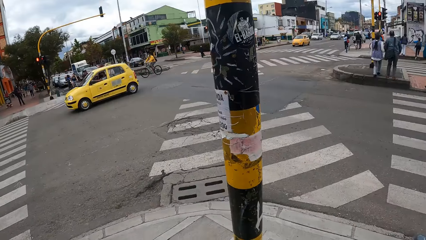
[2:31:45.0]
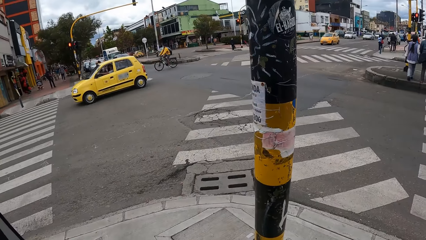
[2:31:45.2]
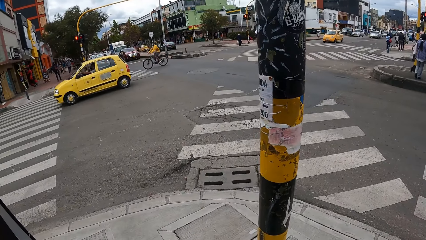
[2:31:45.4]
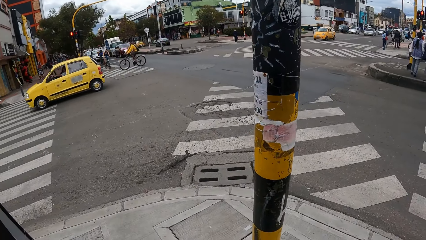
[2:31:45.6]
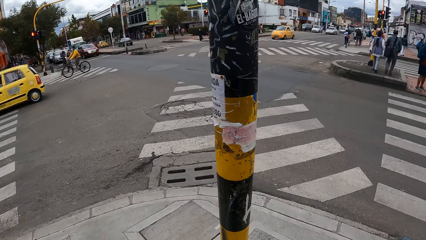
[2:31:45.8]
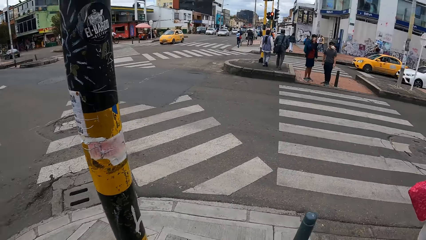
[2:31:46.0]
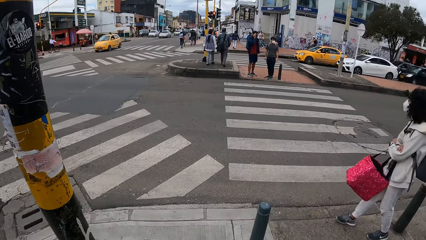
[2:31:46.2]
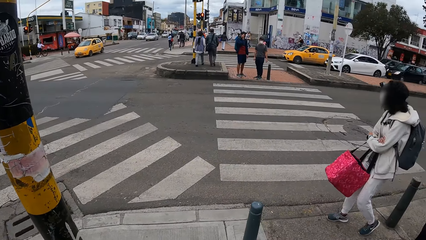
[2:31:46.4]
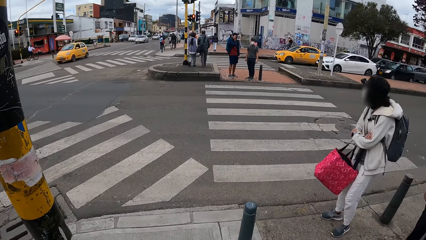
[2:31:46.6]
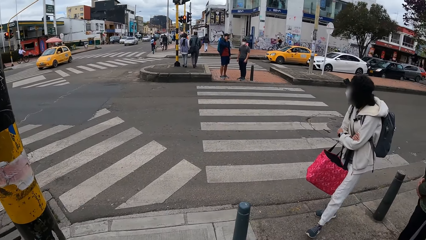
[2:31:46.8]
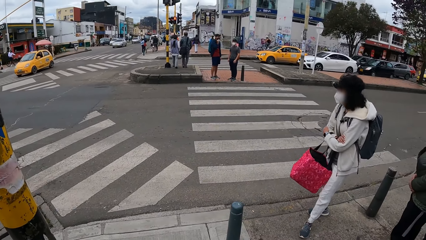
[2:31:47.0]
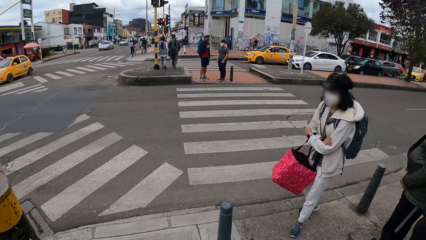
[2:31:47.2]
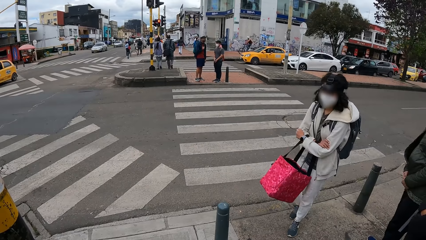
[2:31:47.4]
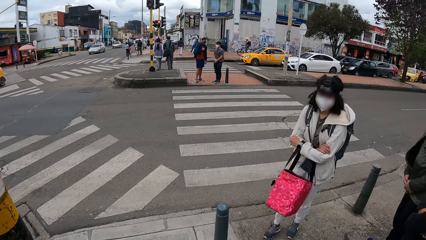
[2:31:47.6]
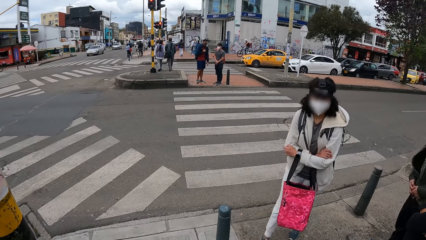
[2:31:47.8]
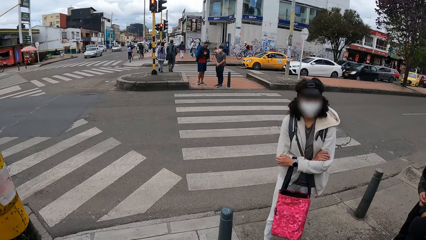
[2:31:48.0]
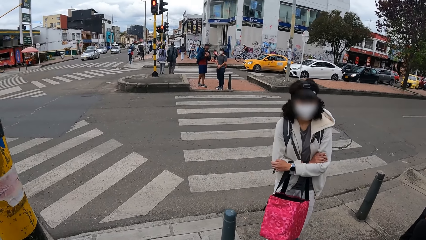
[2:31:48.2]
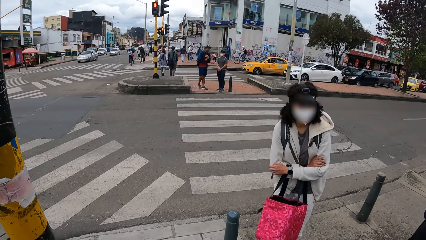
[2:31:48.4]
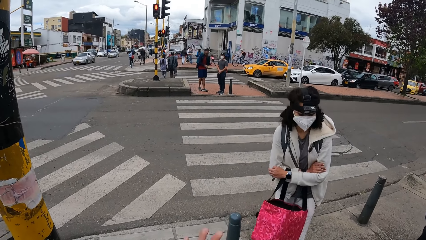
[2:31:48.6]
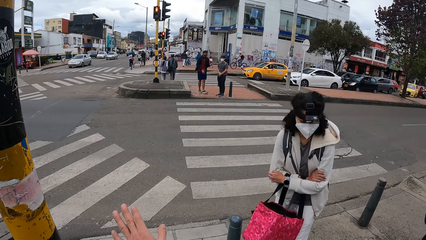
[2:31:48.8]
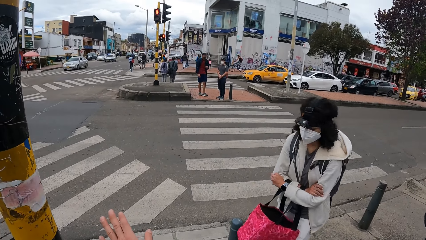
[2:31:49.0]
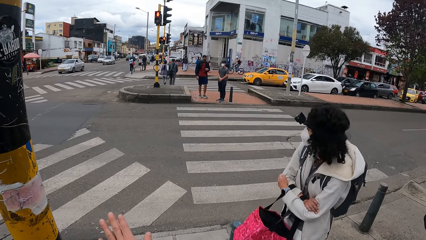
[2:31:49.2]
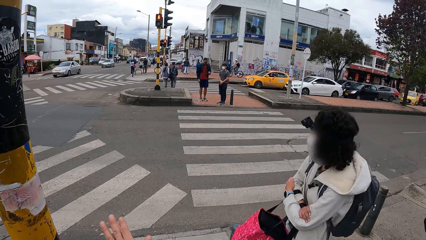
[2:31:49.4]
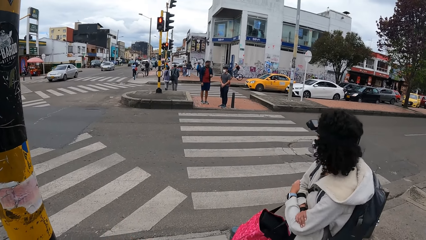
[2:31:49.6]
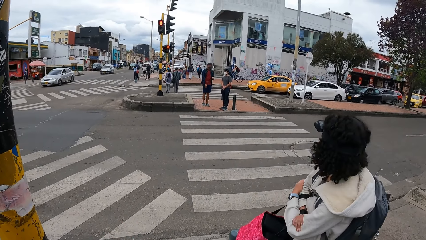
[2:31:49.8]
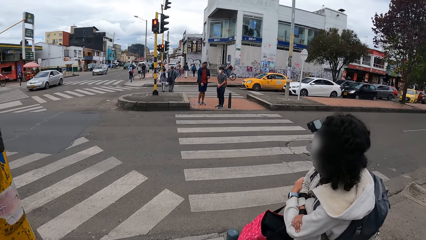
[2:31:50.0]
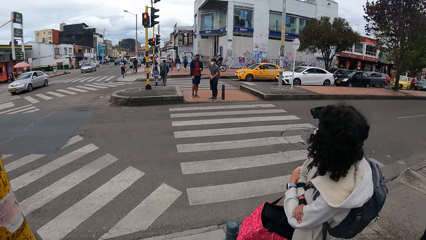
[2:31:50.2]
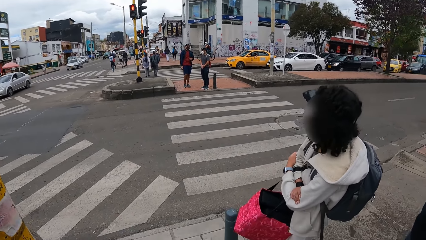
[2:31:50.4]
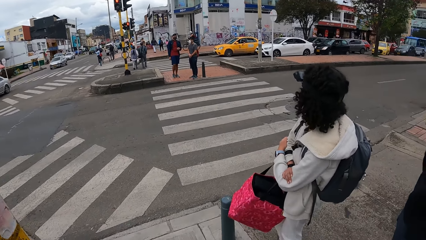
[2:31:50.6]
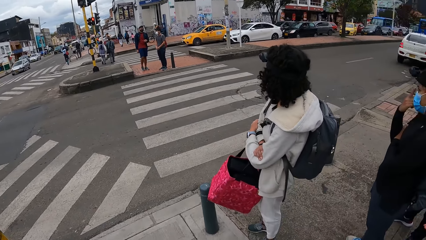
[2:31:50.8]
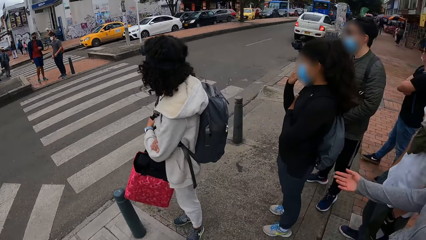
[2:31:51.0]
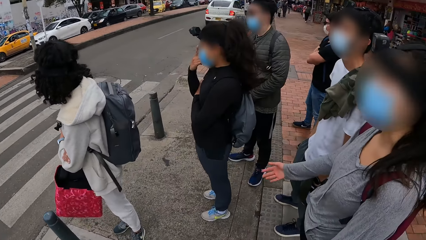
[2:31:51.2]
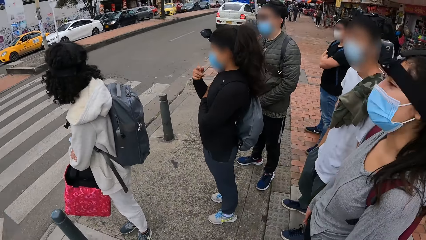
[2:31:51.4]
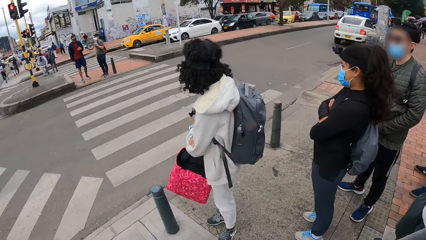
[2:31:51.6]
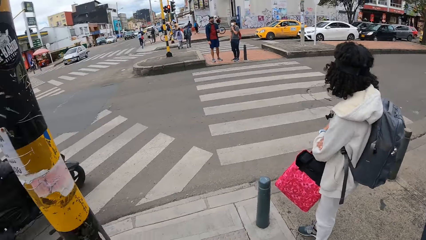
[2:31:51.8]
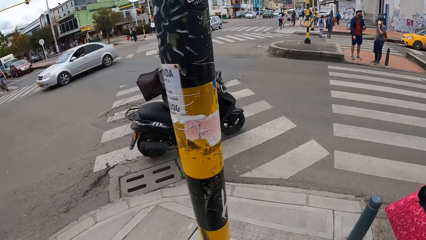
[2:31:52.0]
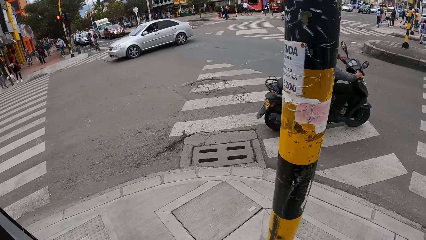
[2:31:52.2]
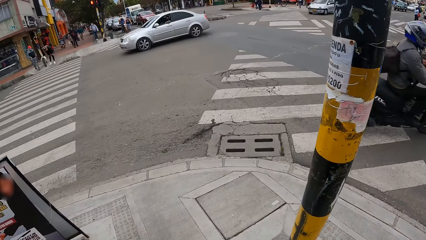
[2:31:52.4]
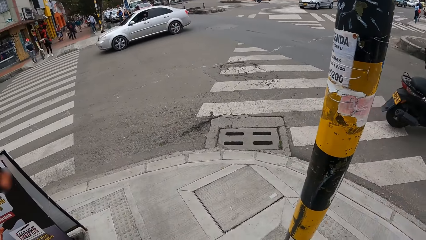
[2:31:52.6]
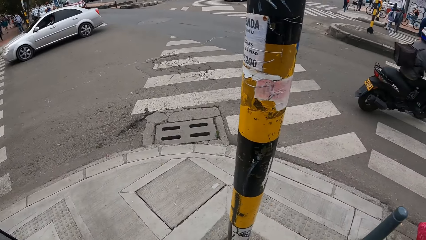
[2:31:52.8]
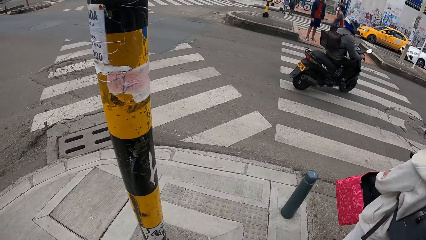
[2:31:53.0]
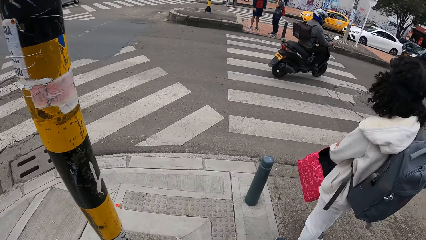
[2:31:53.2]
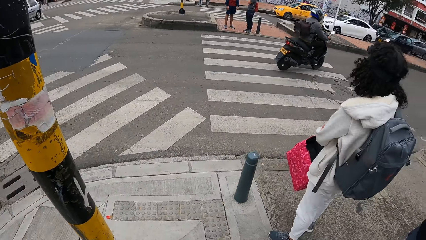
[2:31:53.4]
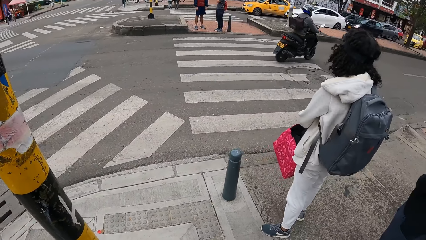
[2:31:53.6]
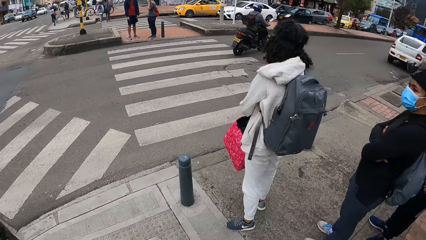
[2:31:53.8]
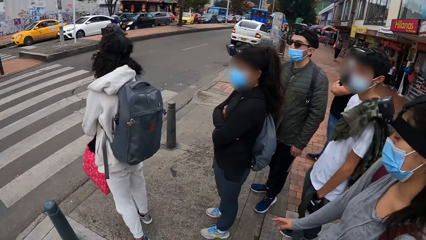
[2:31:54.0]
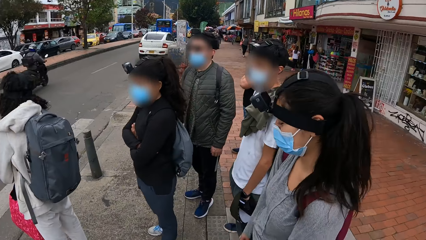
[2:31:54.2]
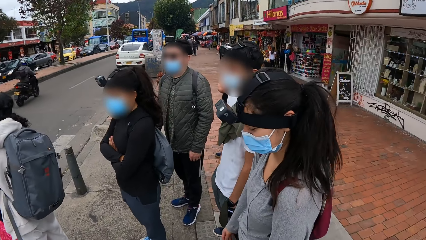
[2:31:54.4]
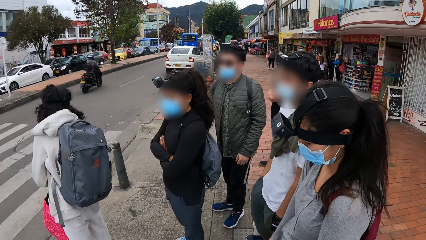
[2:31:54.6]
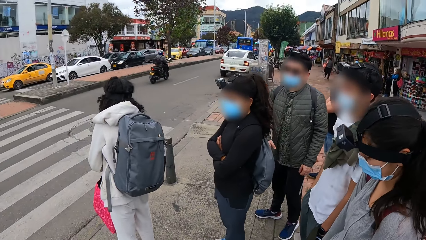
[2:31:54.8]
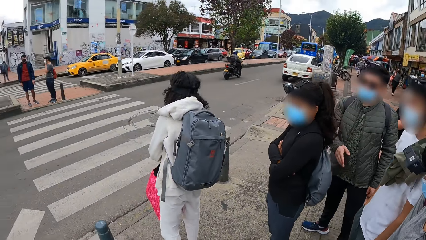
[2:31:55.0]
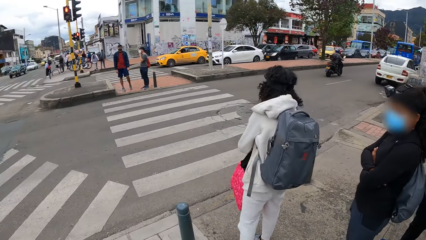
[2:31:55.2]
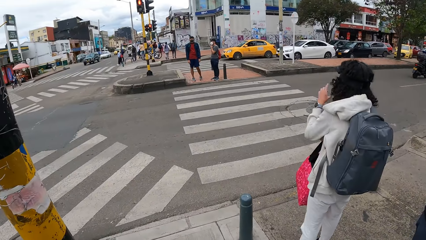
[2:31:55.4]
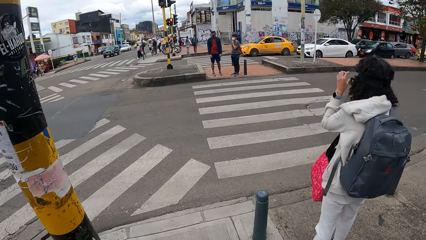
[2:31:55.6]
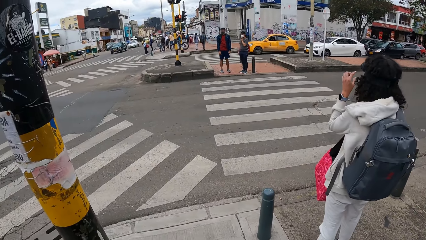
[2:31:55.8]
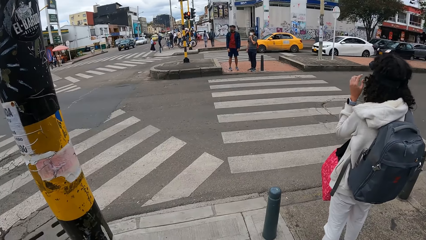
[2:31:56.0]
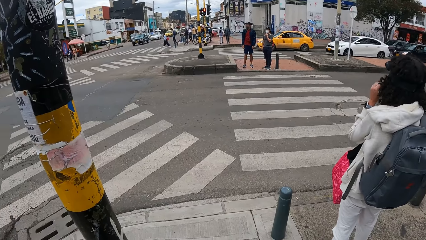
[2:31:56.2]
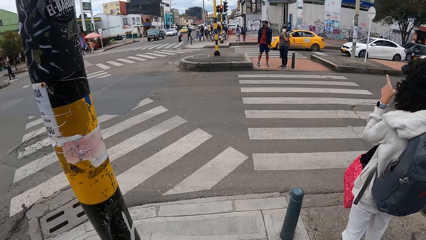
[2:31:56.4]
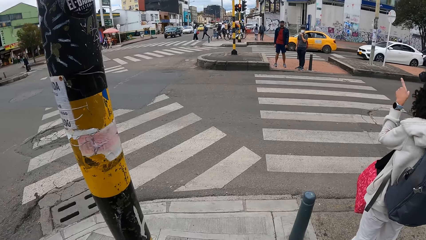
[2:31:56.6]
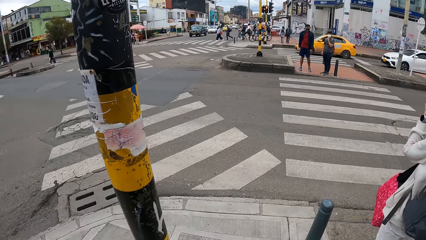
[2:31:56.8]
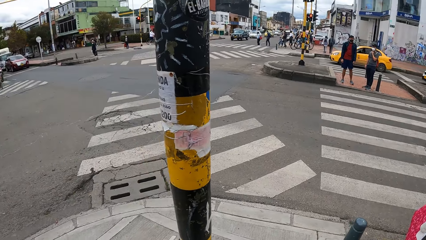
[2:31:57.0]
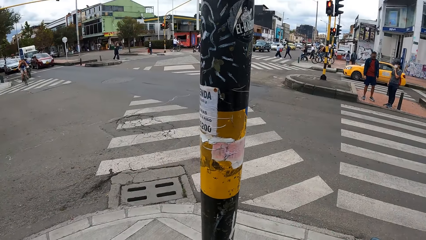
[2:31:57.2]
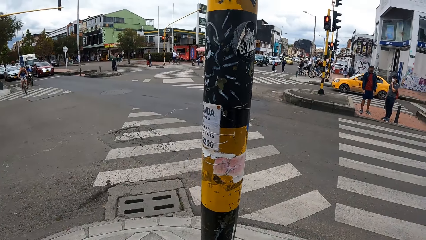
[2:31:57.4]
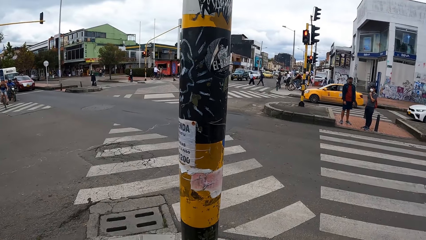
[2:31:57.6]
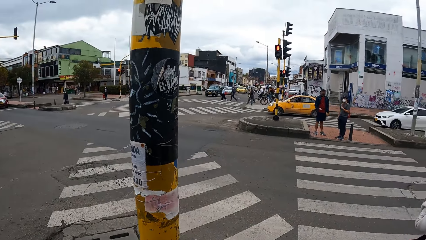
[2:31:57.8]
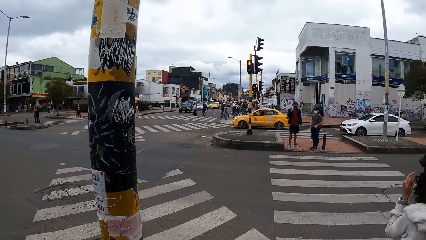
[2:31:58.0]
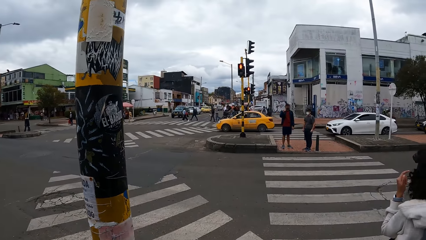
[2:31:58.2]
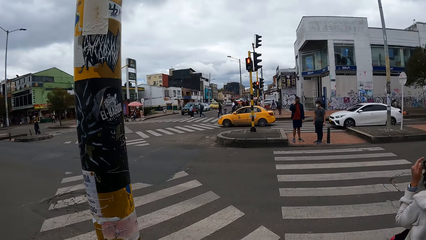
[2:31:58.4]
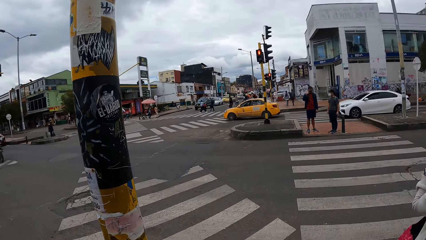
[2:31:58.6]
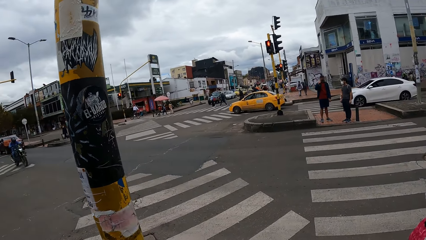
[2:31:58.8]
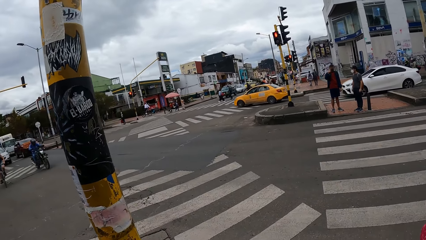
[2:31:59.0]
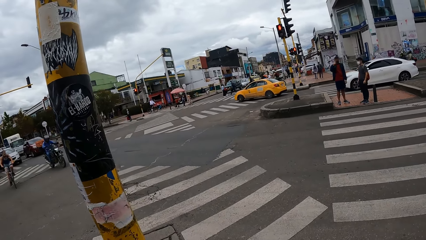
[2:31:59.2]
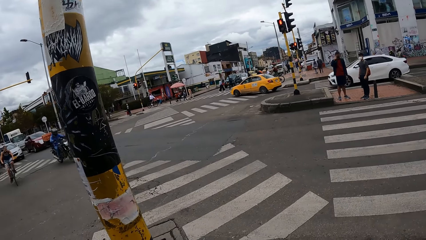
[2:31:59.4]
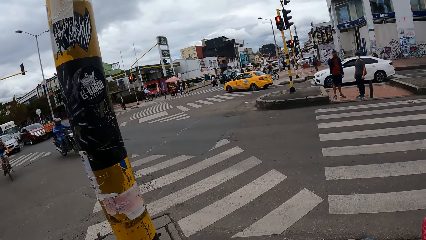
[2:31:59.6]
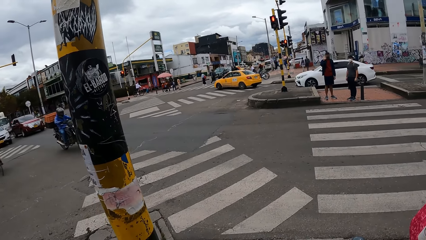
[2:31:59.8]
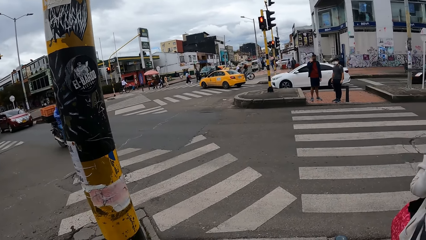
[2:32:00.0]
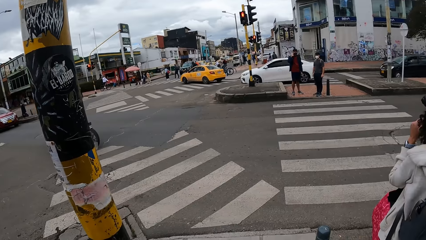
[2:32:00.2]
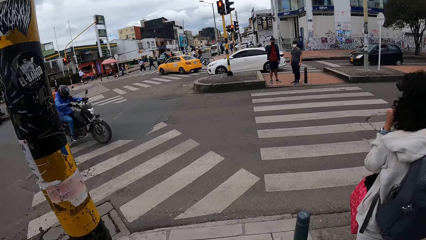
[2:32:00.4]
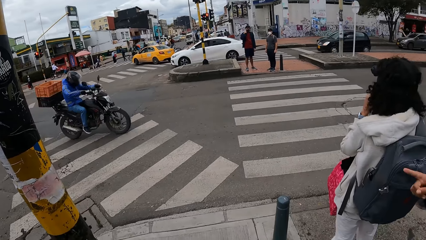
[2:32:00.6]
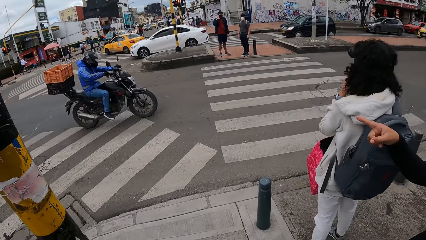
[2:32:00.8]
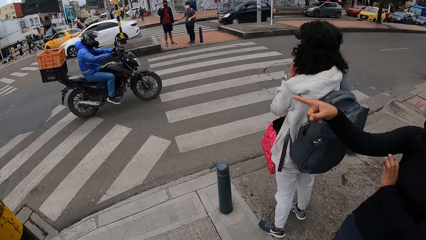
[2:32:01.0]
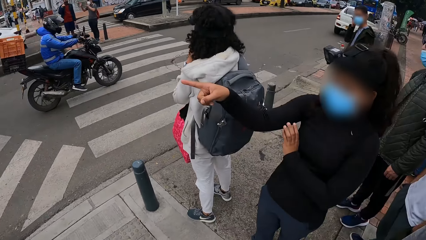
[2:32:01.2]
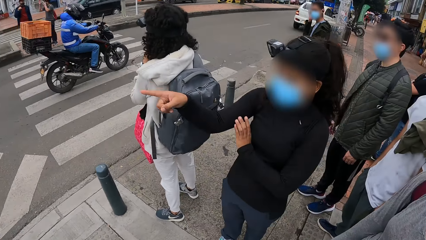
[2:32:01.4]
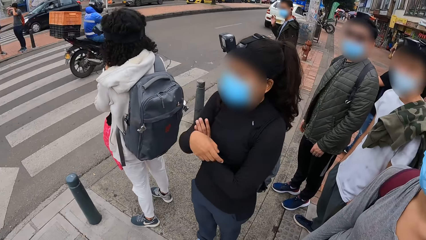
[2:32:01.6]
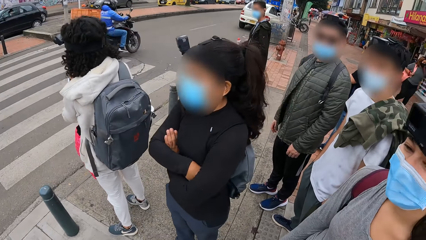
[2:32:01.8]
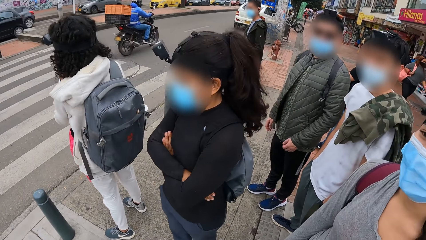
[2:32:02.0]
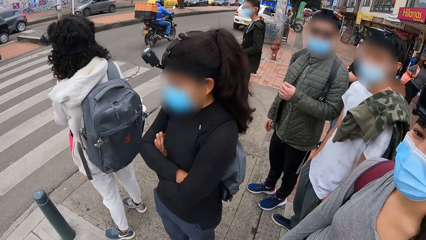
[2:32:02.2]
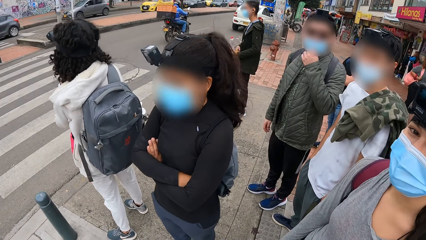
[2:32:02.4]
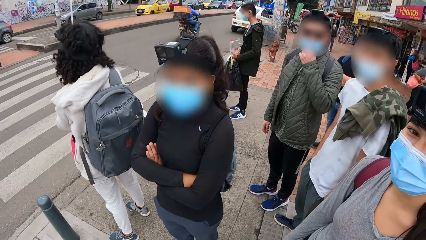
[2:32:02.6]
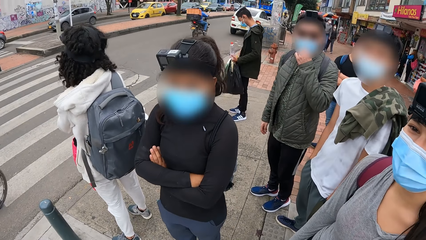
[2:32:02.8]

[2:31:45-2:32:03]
The camera wearer converses with people. A cyclist rides past the camera wearer and the group of people. Another cyclist rides past the camera wearer and the group of people.
